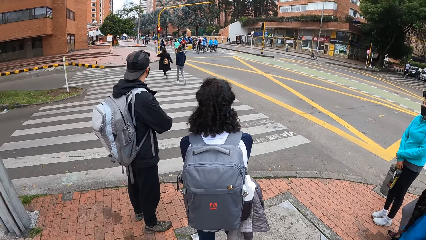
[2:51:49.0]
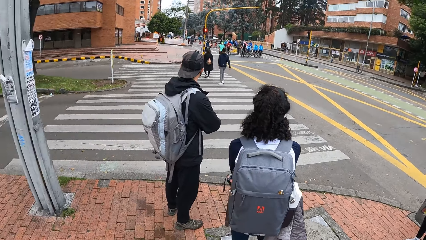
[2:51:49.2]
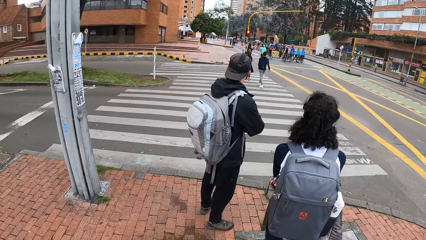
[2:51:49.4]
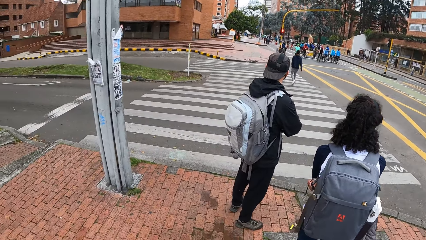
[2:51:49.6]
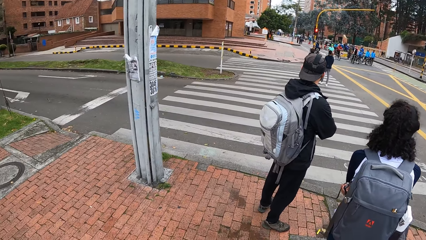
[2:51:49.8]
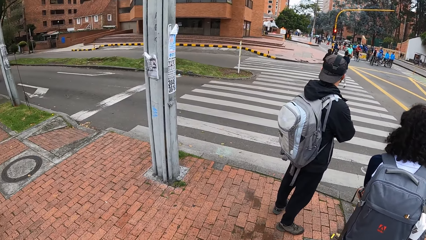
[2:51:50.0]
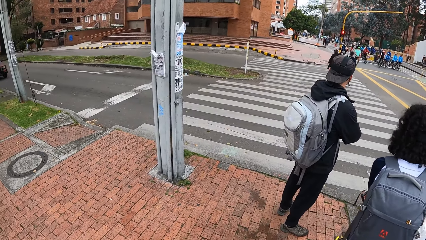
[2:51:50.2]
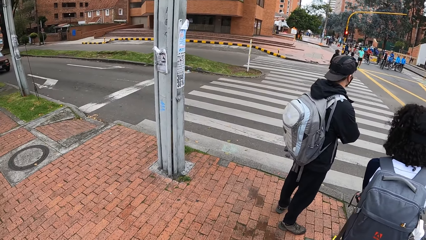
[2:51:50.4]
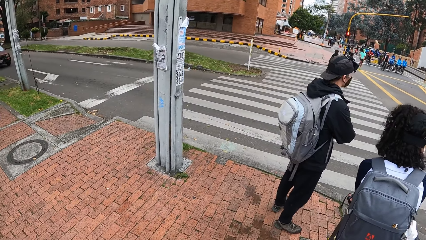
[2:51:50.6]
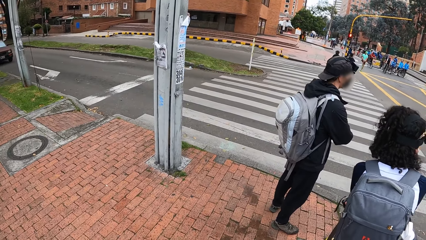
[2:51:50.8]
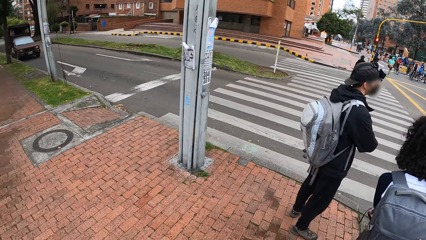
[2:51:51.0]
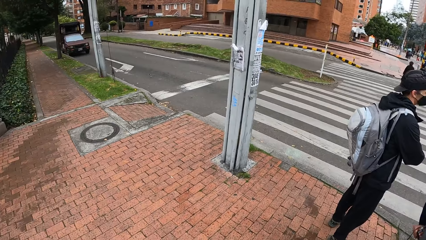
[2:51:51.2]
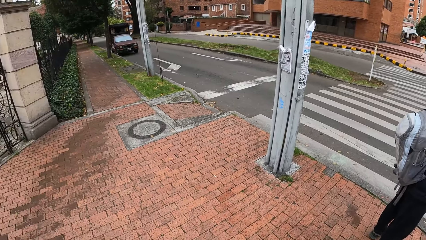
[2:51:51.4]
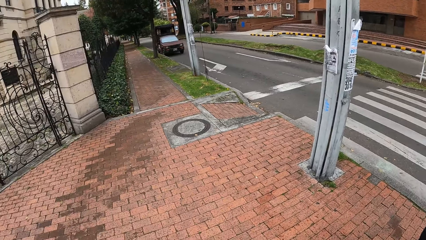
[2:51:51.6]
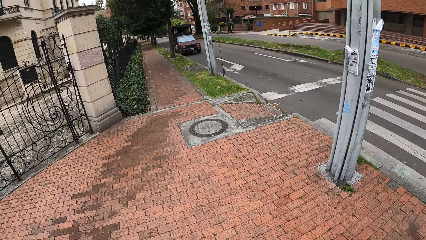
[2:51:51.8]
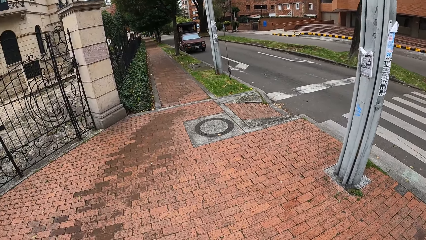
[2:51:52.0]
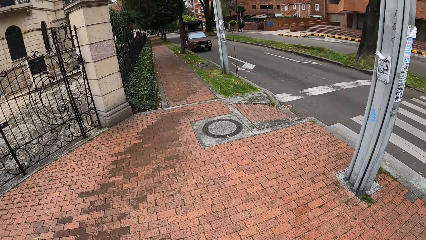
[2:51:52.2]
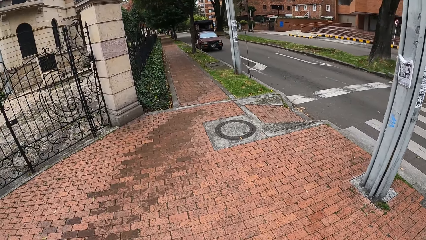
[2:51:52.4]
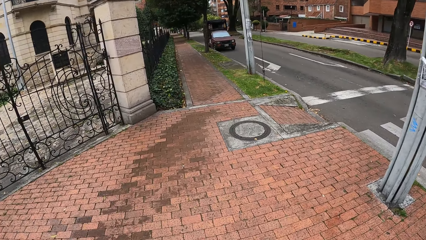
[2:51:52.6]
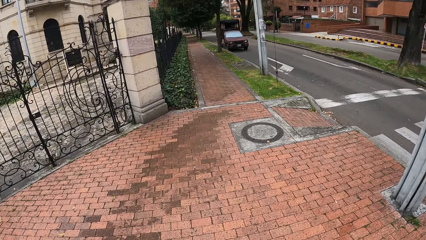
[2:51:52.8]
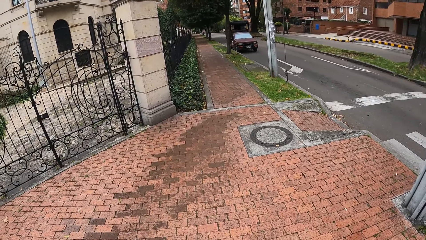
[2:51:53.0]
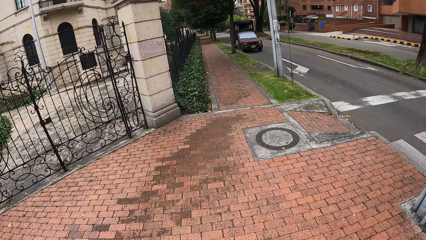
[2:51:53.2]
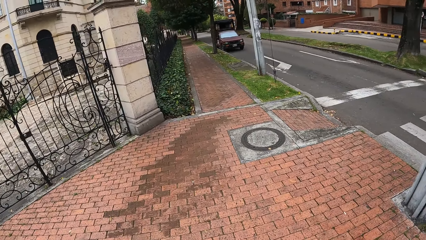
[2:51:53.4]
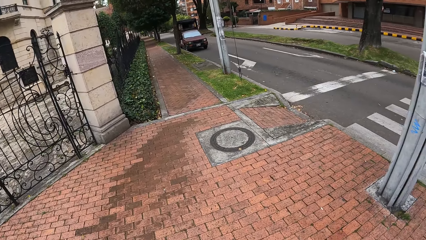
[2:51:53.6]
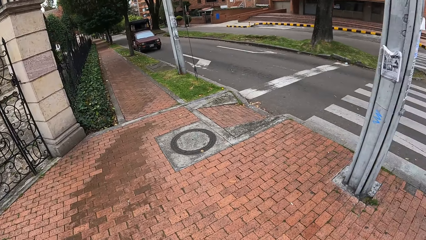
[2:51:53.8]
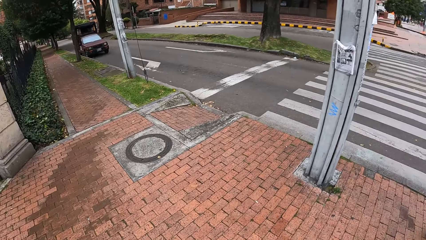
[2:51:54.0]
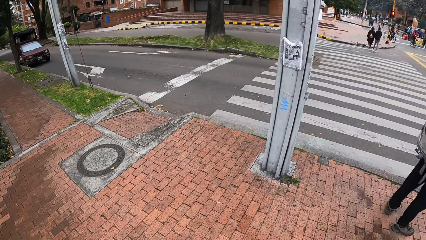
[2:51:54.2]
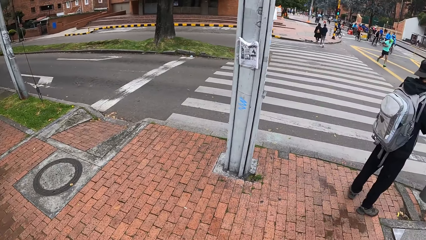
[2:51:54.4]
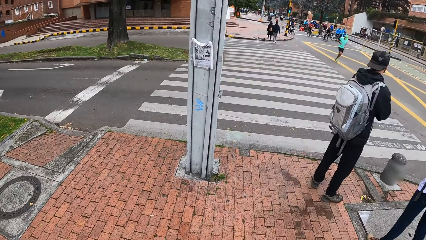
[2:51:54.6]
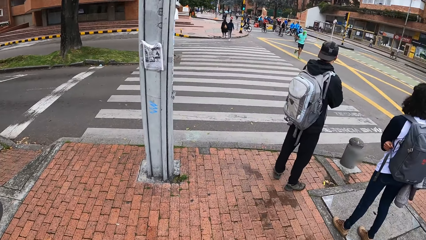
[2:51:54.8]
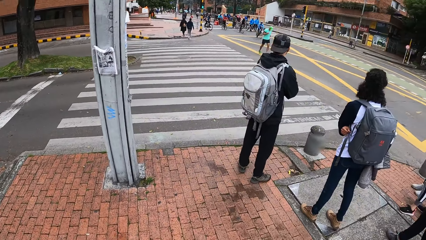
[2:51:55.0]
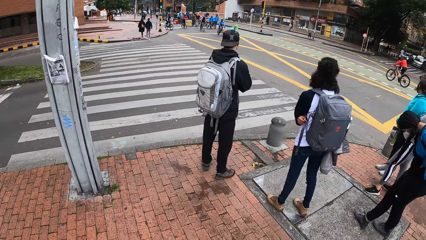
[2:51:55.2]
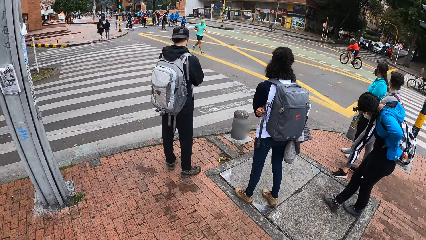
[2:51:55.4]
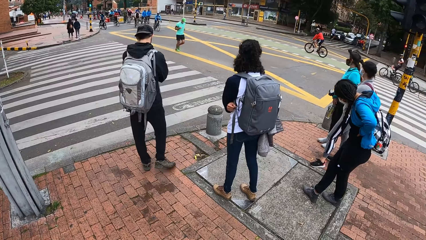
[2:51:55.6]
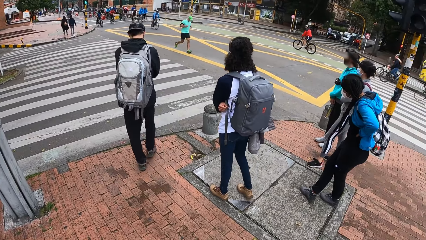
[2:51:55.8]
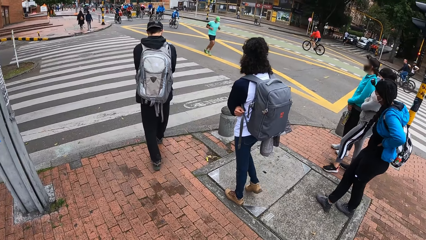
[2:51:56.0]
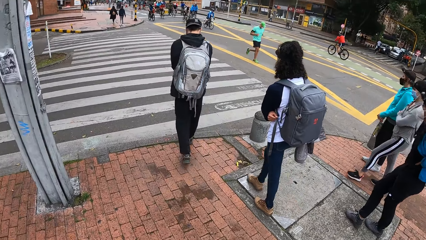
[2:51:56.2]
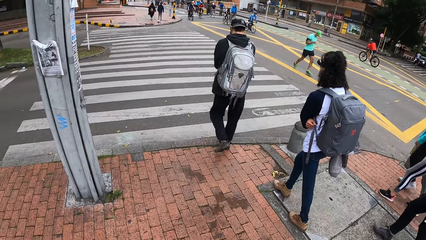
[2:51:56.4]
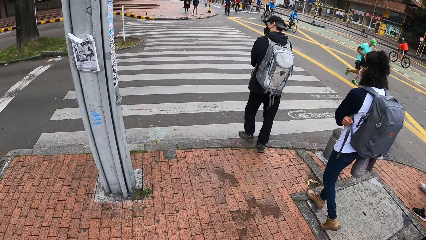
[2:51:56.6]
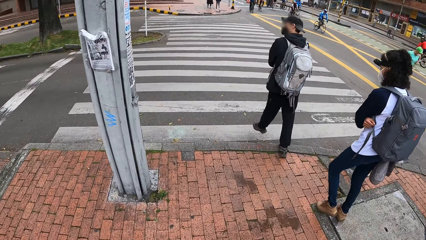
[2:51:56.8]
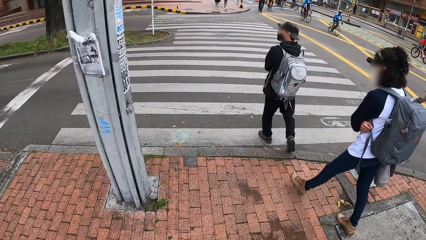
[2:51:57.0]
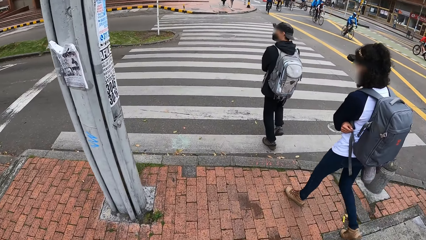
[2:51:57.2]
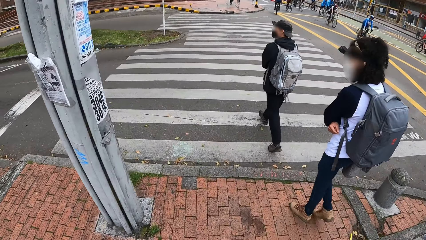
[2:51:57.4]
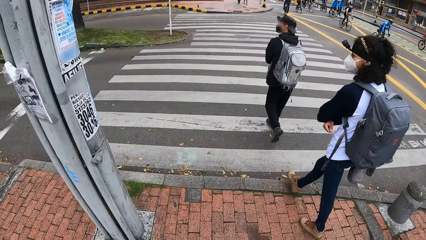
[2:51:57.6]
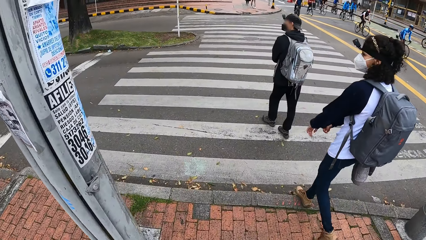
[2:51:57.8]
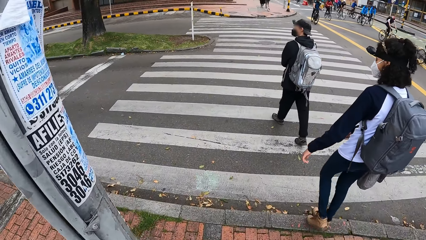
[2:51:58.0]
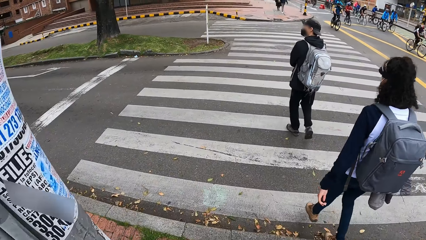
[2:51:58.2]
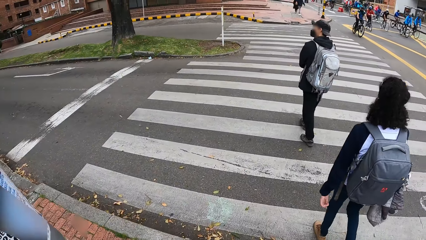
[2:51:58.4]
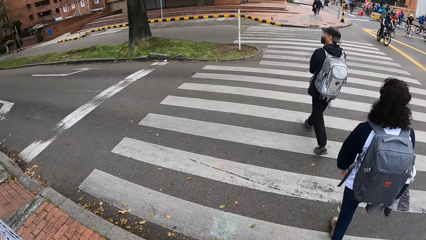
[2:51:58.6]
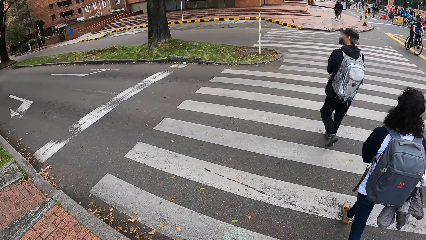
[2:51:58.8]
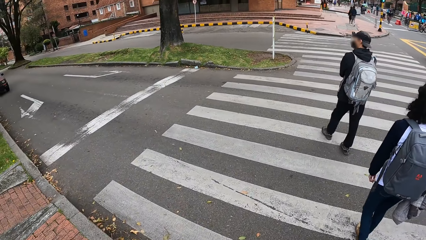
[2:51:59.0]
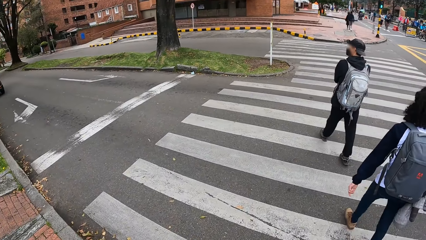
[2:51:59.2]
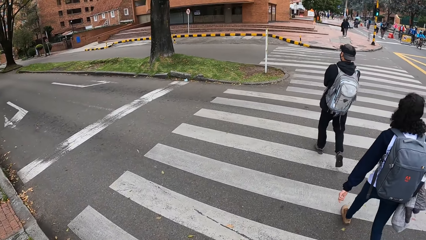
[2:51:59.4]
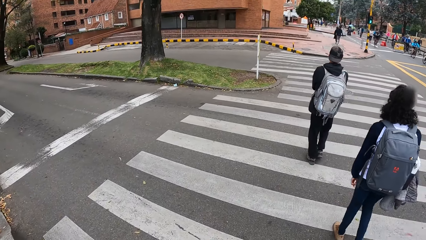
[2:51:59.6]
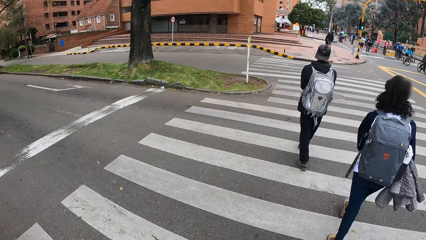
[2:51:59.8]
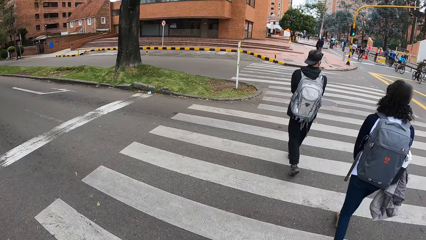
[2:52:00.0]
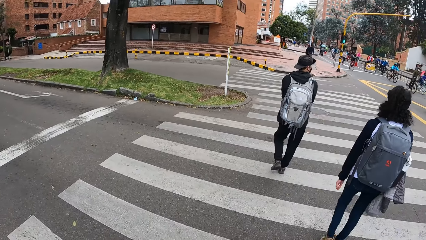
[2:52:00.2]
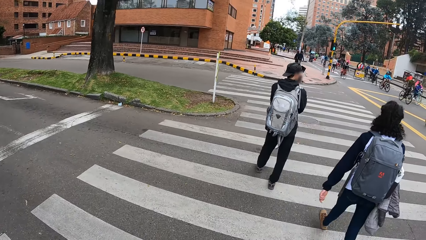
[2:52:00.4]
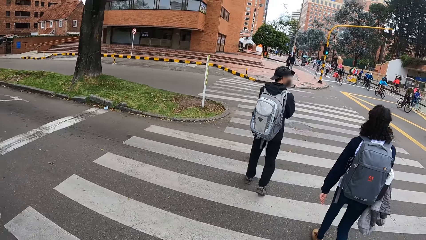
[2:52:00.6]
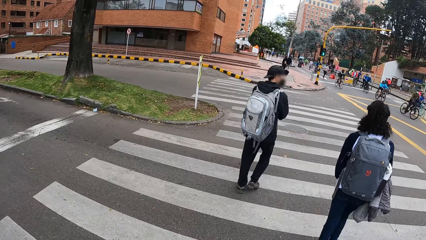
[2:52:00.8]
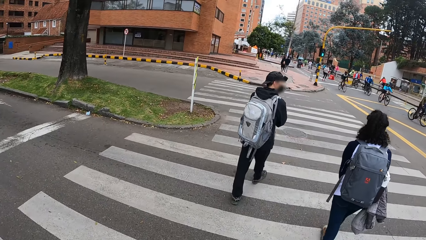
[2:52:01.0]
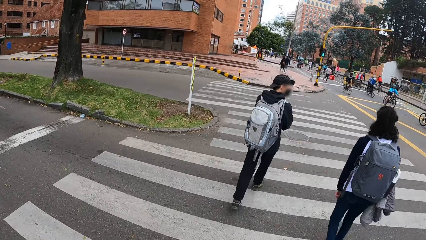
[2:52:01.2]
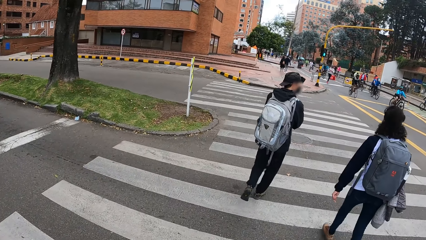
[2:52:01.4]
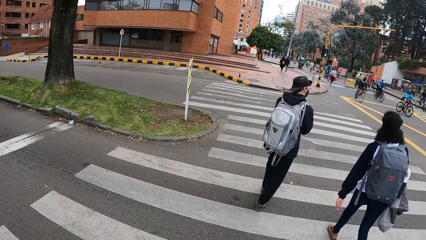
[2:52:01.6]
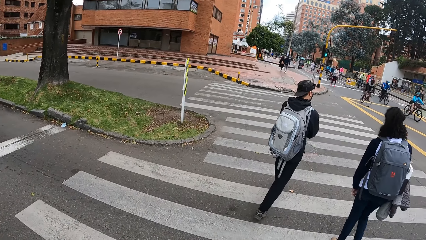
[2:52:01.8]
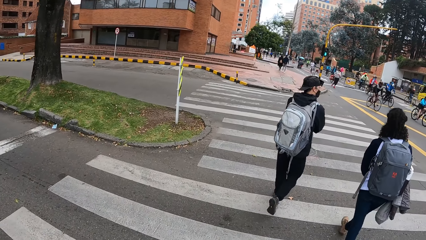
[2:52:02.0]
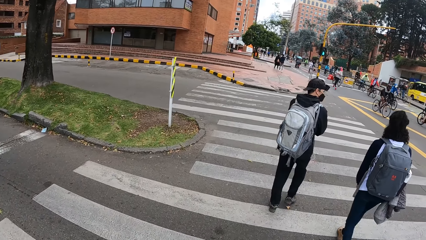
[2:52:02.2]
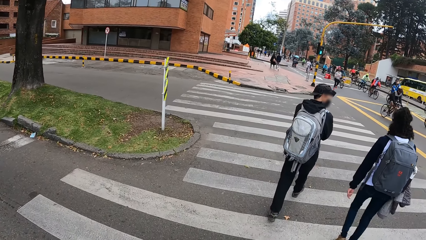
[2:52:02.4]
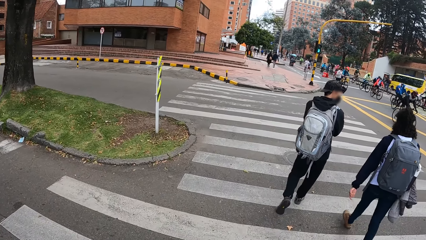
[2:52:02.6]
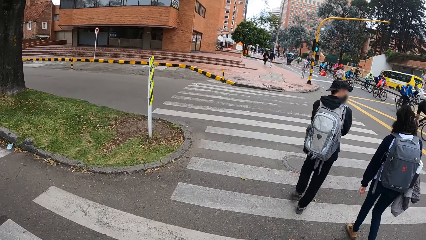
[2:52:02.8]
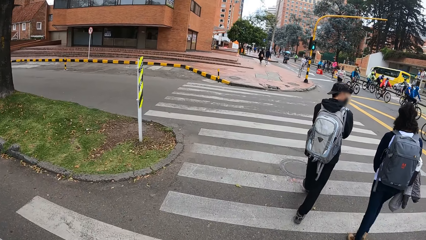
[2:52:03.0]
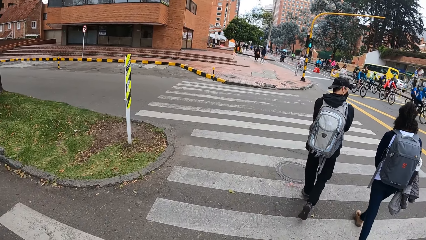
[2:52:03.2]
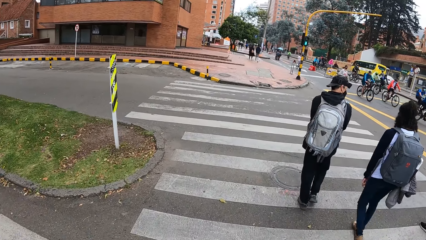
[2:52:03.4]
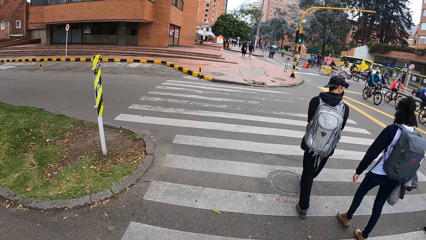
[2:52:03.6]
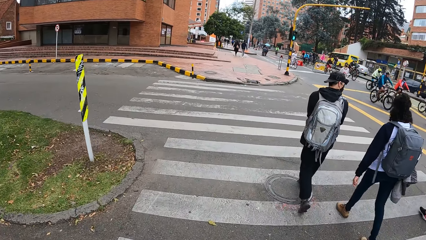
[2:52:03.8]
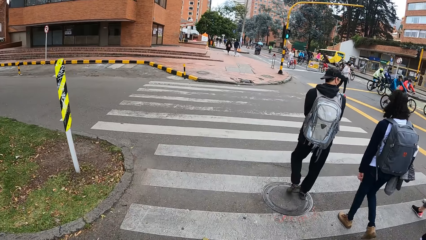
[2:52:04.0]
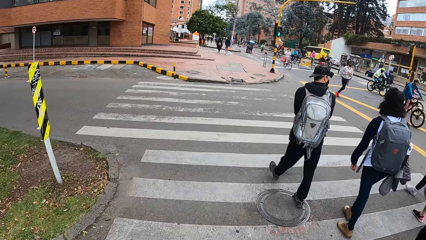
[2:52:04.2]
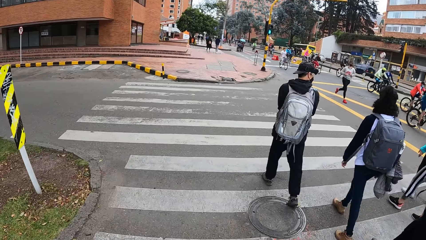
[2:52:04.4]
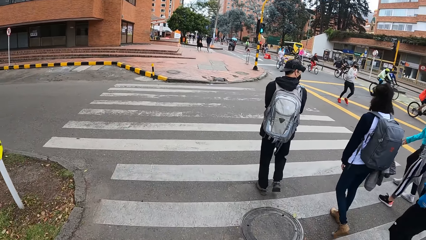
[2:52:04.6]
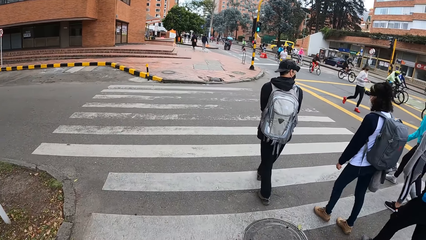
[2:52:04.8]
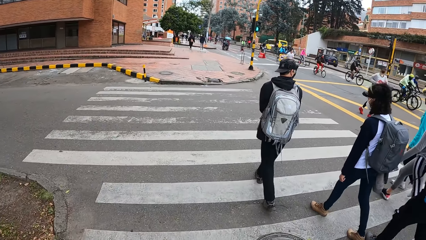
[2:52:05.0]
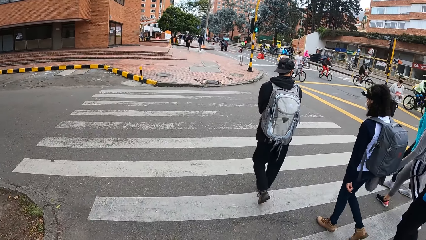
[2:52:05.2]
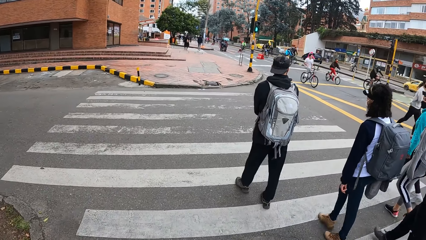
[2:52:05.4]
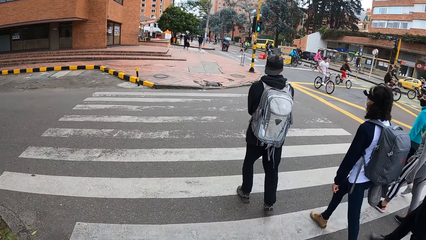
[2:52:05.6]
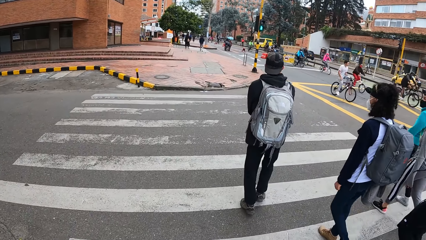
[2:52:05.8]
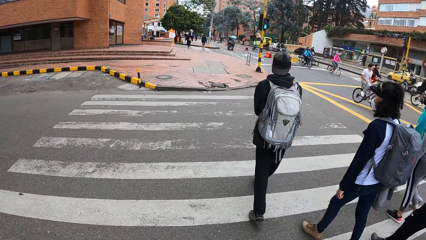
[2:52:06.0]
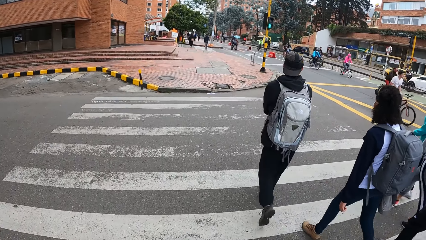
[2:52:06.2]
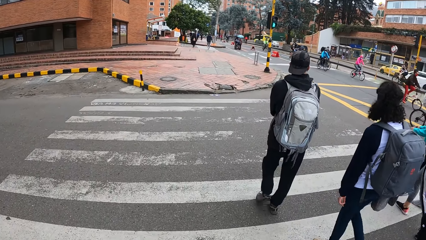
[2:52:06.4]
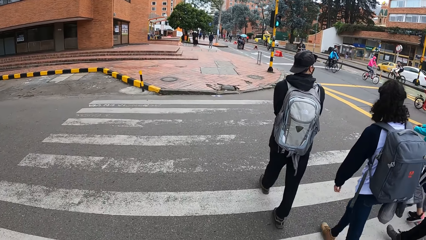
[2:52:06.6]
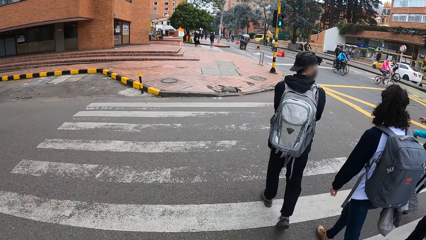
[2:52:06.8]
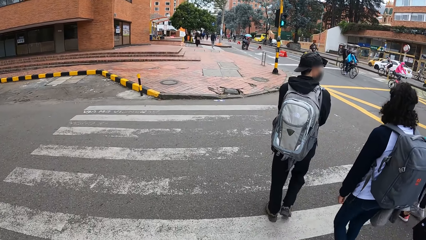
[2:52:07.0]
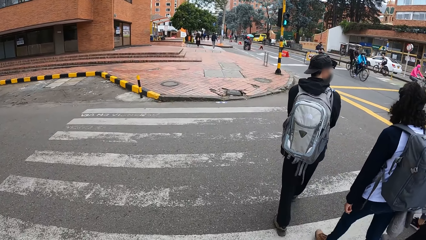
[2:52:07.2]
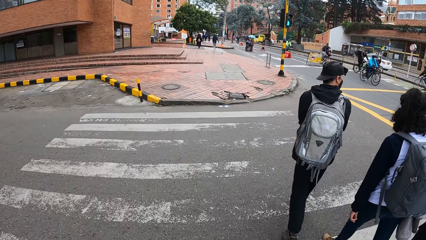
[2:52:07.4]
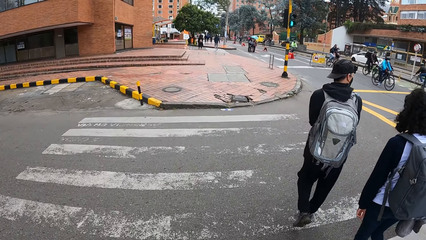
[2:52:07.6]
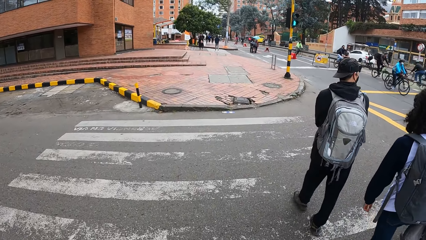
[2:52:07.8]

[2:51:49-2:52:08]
A lady gestures out with her hand. The camera wearer looks around the road. They cross the road and walk on the road.
